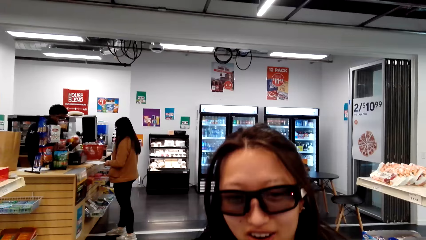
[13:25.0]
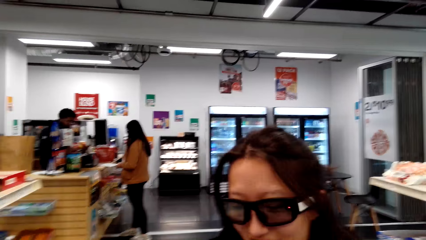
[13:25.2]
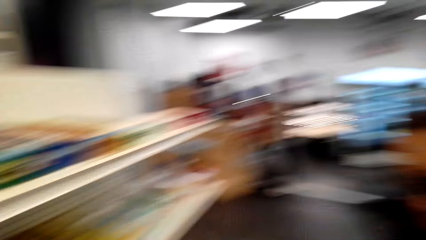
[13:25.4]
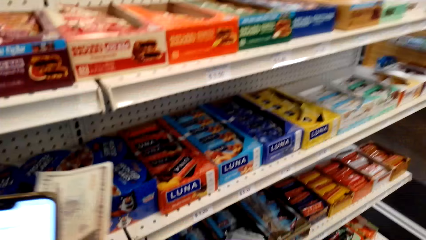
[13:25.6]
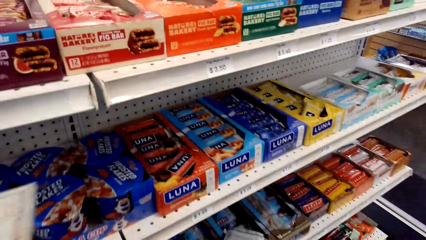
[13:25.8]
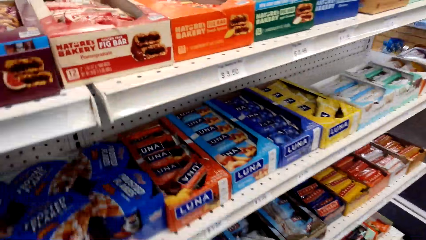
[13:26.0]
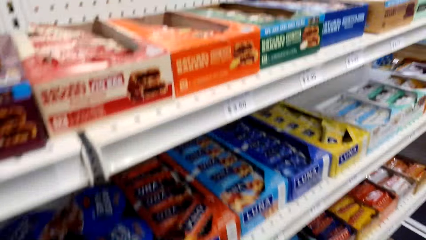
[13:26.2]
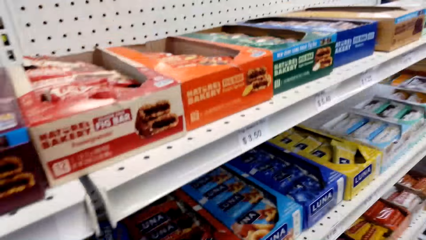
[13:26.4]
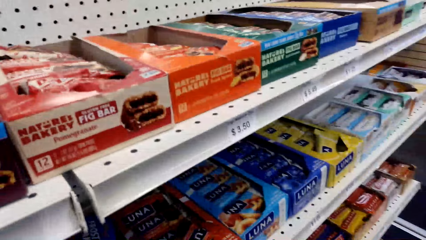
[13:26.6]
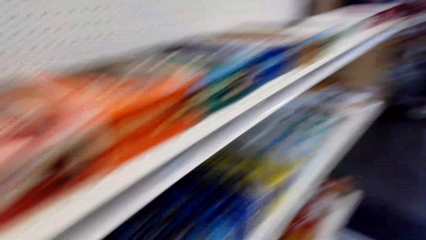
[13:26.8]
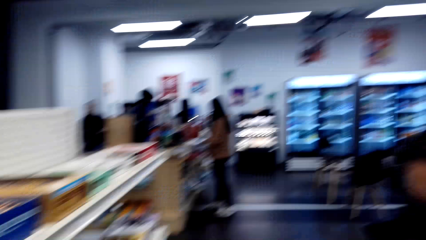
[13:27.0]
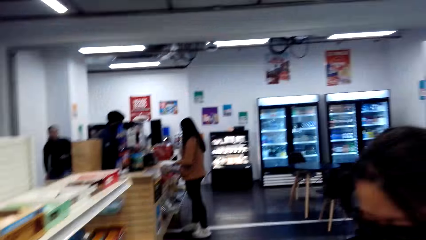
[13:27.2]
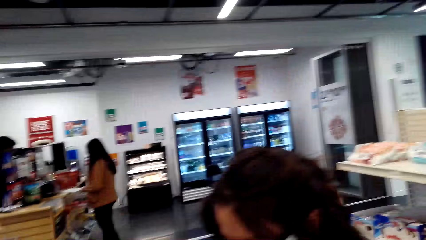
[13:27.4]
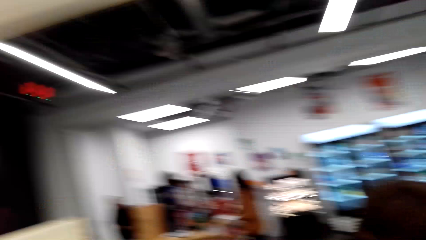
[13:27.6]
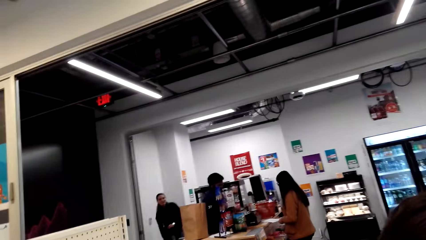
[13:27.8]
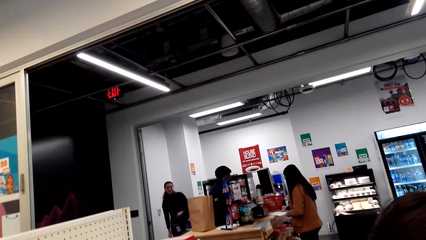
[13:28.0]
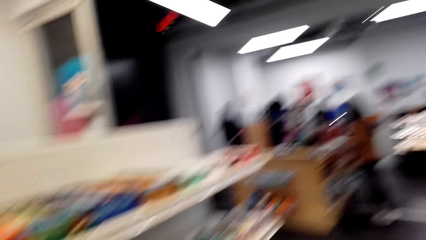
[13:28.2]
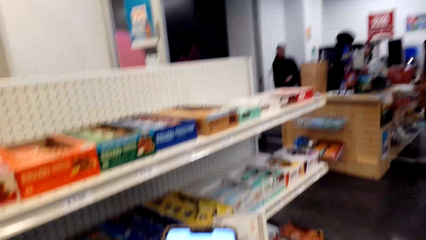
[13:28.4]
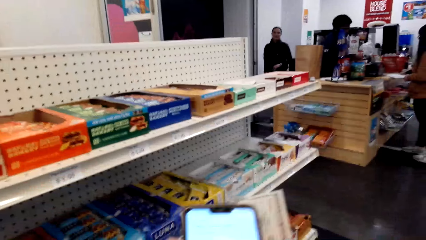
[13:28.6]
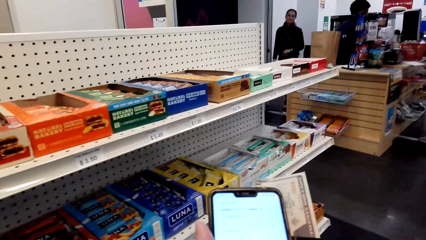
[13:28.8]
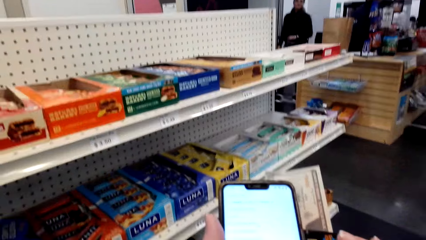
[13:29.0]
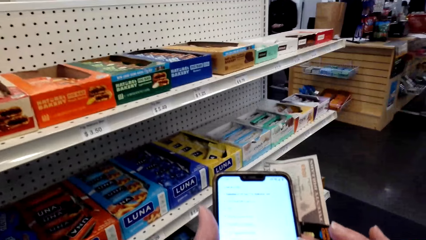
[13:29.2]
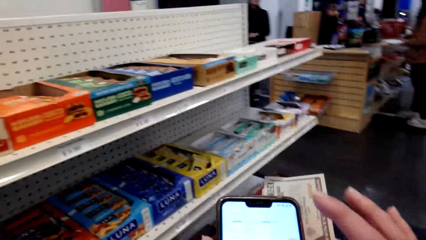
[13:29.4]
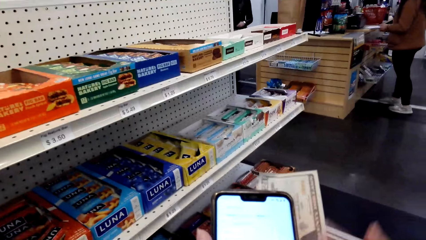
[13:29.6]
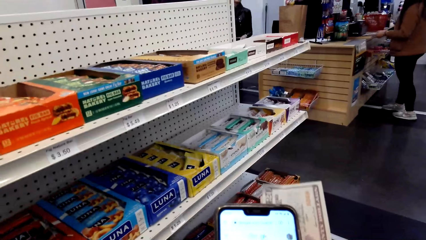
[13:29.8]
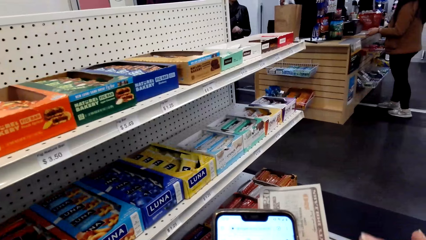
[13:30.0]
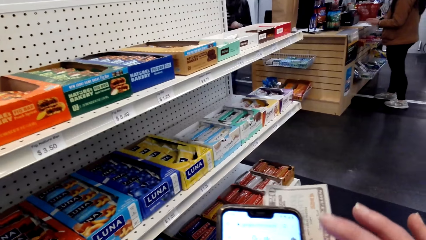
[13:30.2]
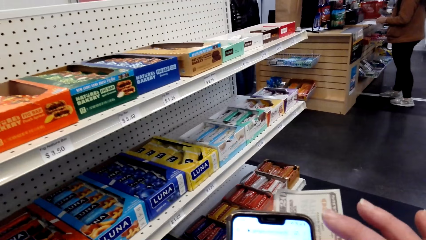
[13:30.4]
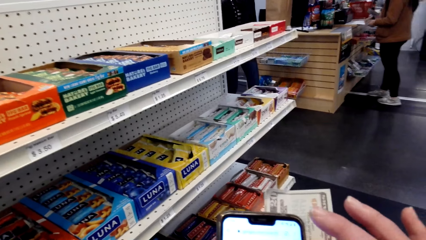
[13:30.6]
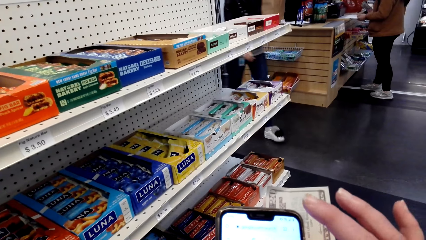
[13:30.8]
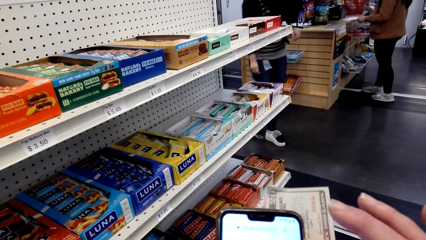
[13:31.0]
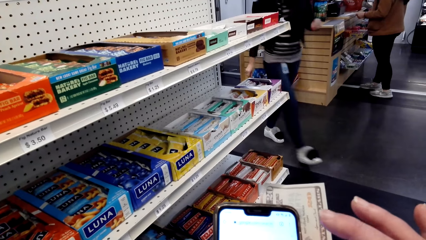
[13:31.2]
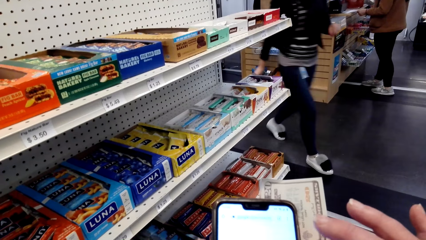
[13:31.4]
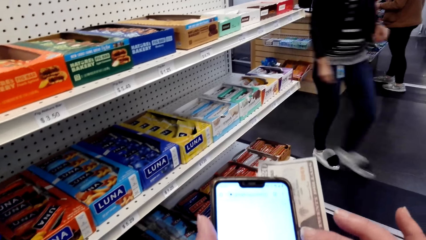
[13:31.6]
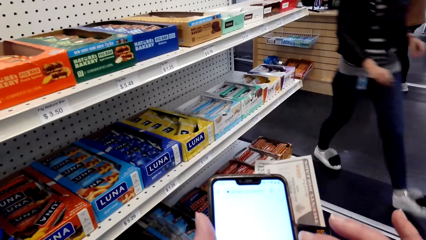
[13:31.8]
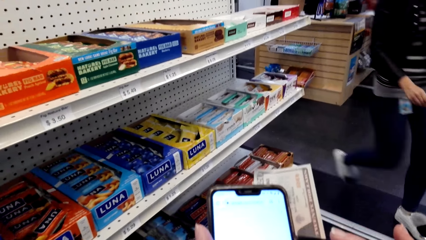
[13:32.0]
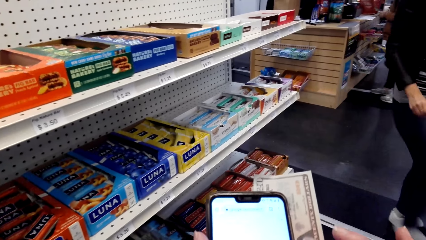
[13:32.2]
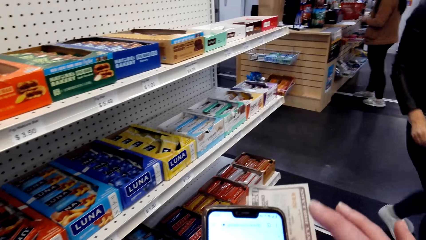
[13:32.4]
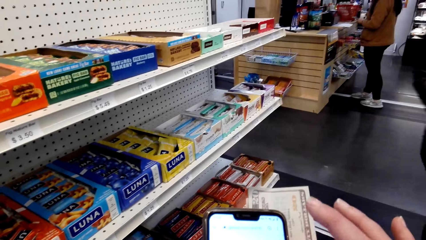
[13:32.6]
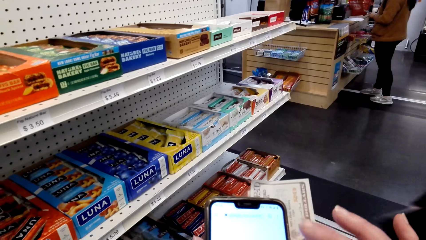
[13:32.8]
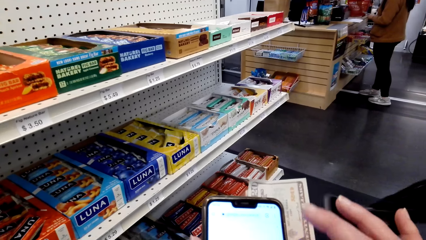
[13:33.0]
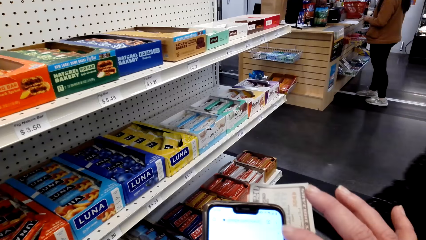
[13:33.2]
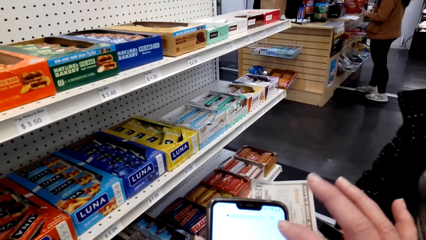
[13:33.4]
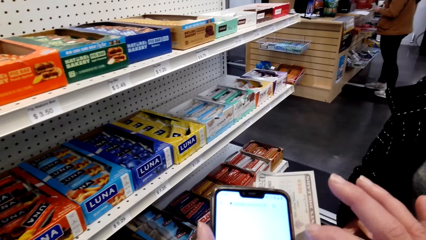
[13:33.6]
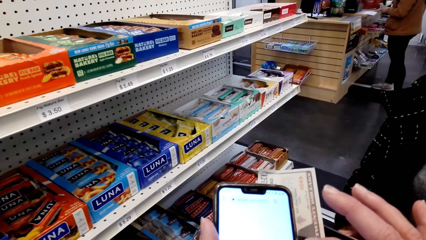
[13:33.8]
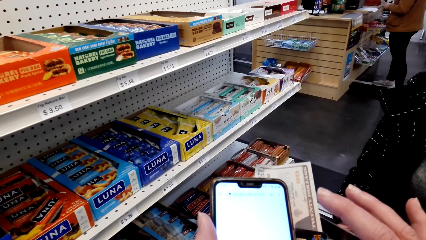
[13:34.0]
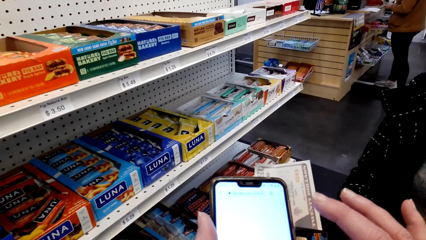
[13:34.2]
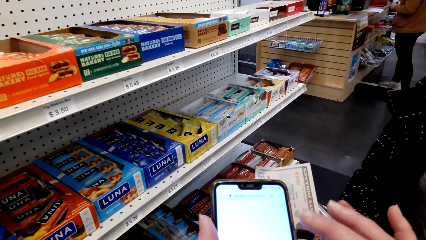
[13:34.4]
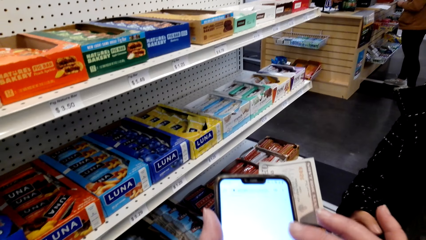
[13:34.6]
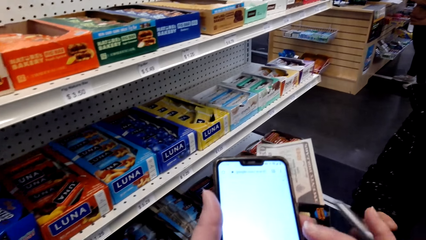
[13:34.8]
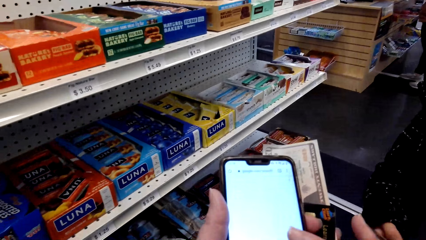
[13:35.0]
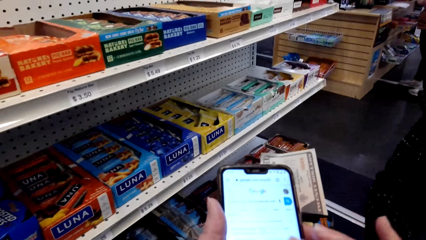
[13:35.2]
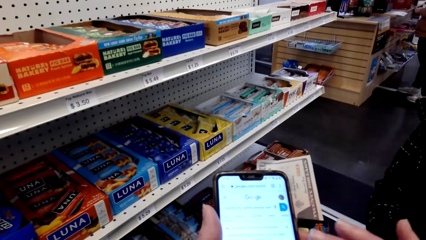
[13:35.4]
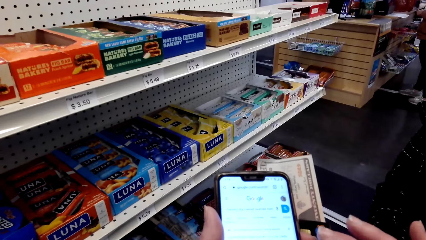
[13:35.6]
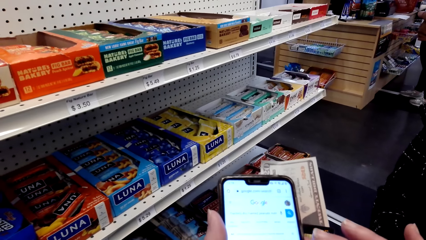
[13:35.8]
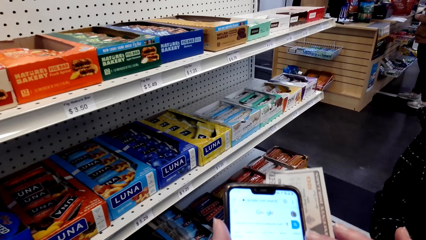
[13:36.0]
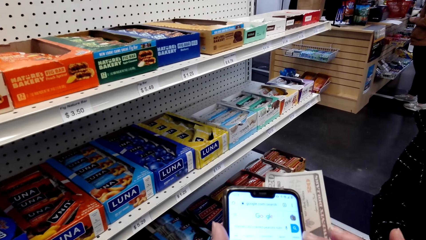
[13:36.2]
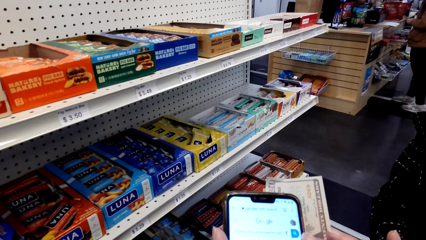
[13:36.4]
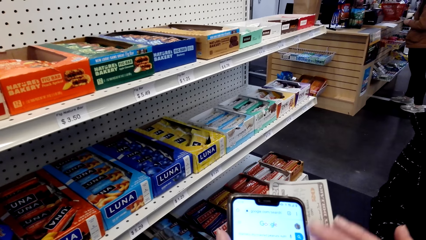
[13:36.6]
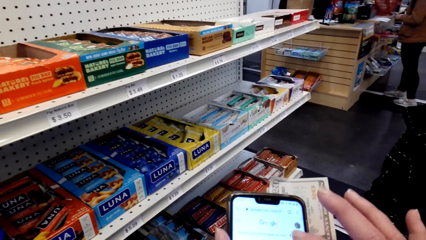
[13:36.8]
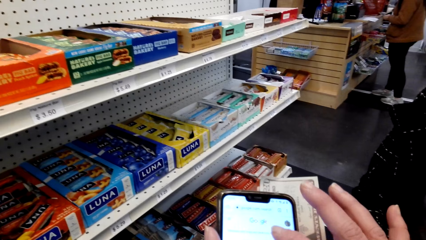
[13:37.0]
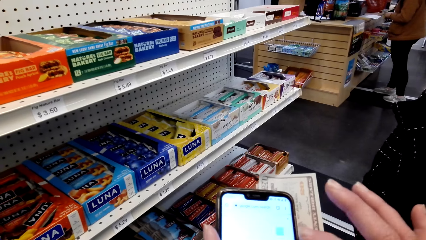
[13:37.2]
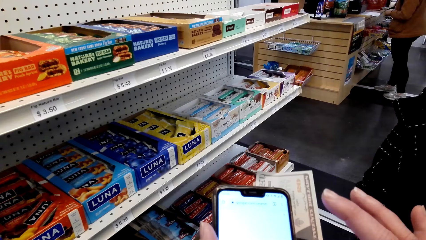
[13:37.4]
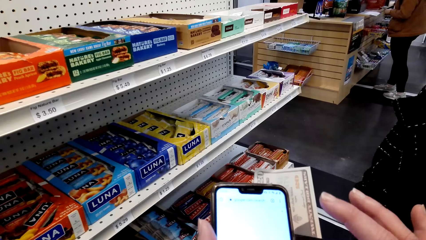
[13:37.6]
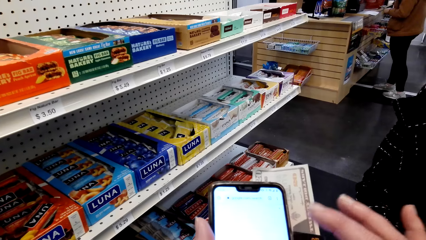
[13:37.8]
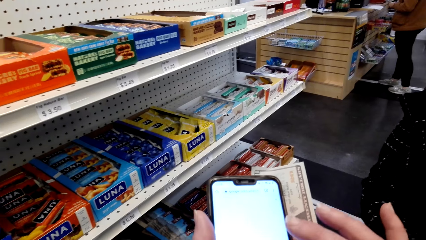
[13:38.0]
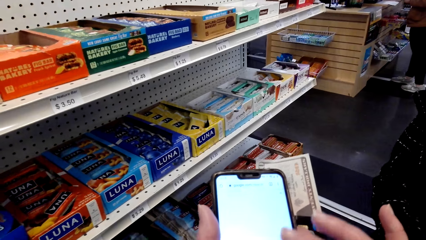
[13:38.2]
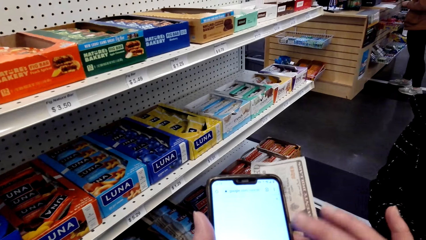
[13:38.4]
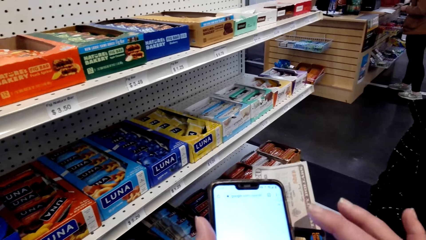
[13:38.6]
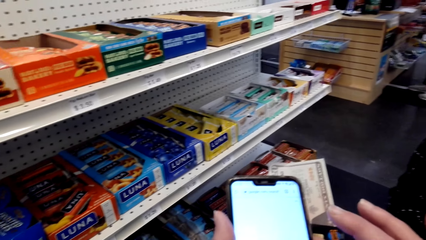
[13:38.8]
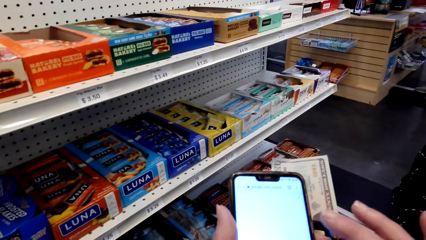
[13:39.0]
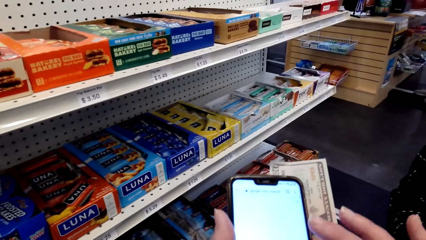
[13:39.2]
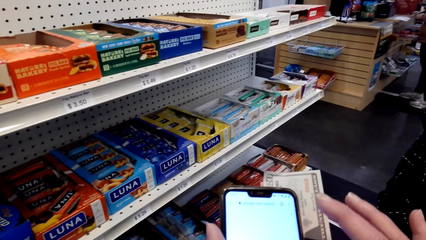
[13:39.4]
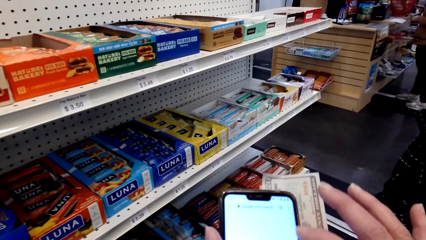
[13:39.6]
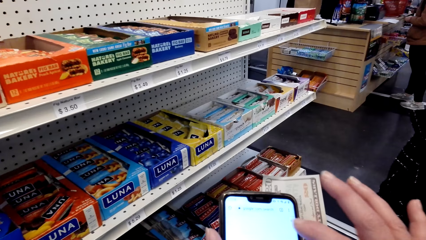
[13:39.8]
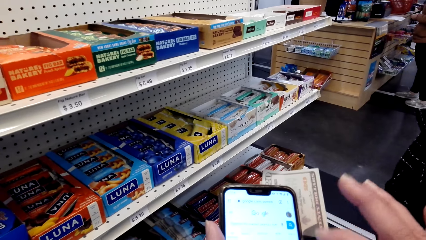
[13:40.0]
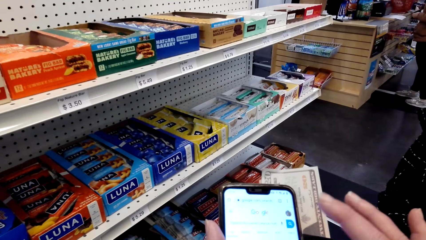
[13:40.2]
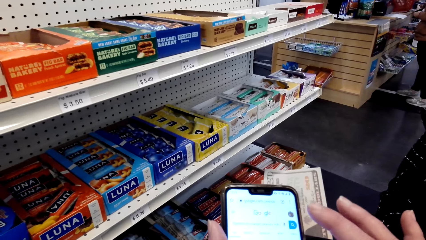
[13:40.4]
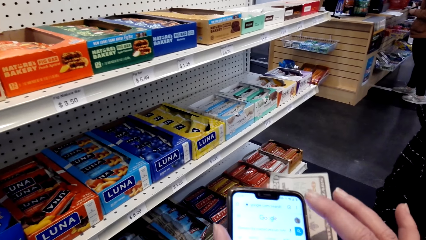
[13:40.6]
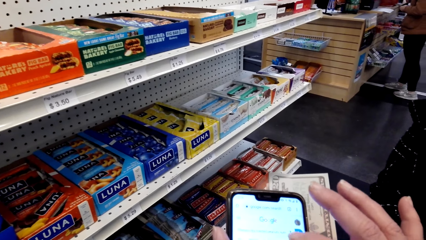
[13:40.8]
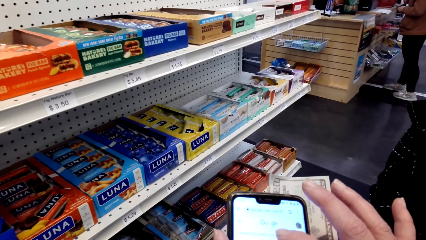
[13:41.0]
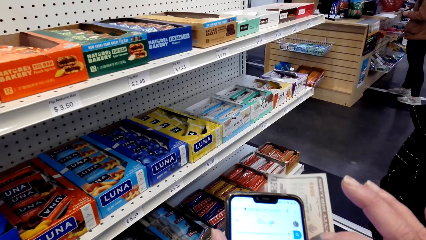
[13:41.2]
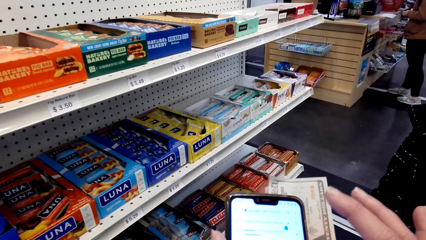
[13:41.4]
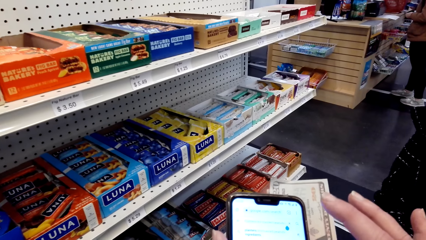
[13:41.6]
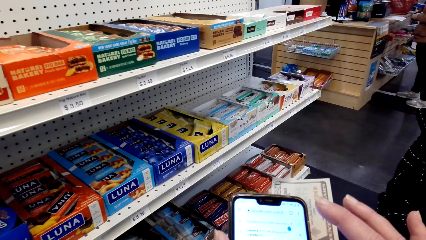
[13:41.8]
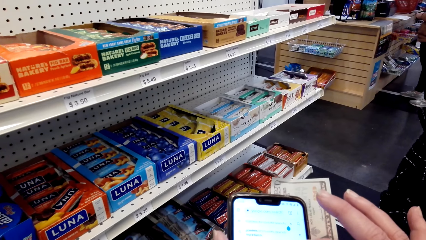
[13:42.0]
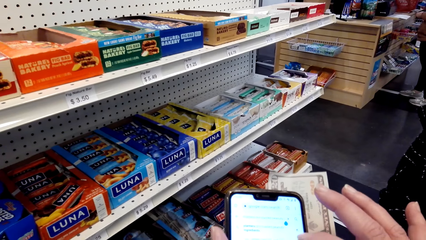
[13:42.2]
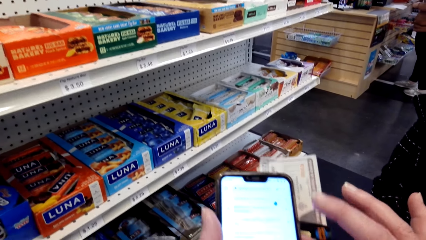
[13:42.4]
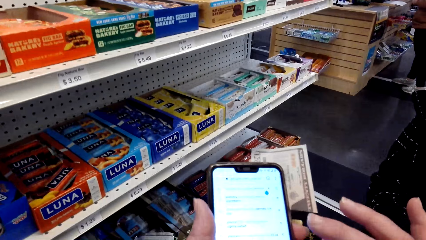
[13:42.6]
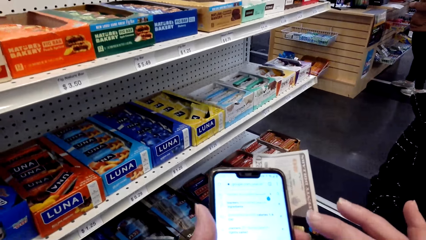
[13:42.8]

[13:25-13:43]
A person talks to the camera wearer. The camera wearer looks around. They operate the phone. The person operates a phone.
